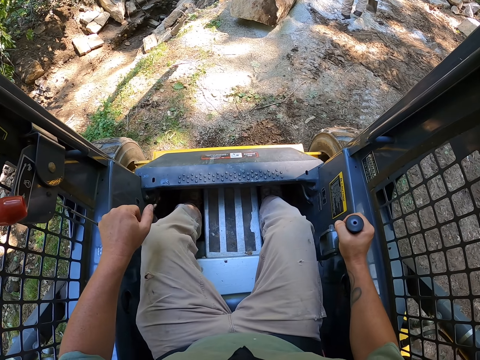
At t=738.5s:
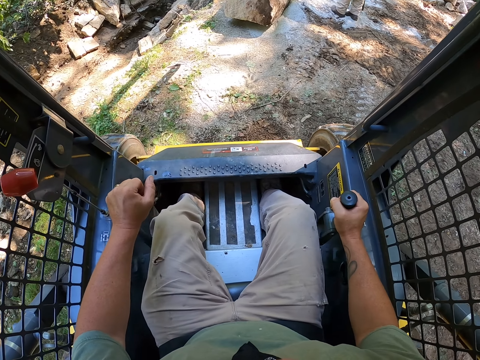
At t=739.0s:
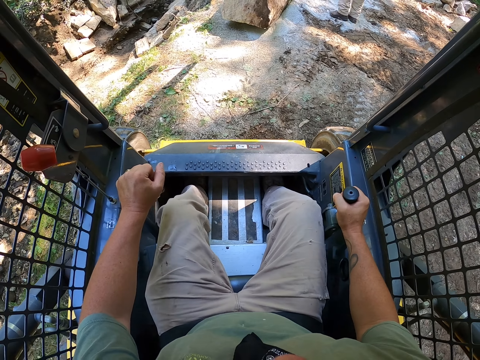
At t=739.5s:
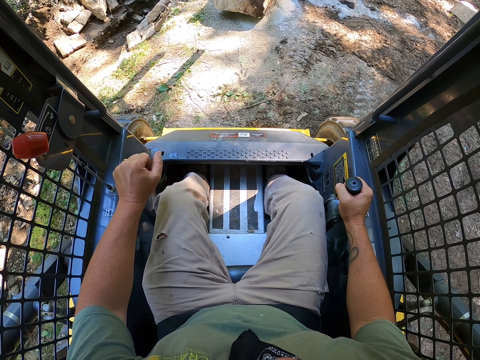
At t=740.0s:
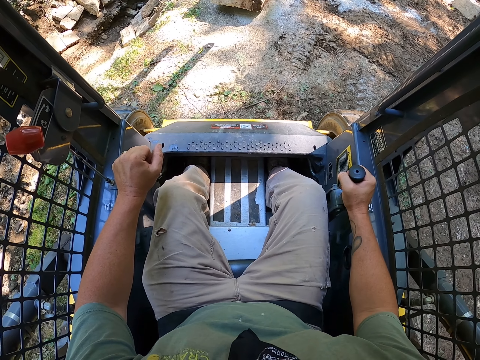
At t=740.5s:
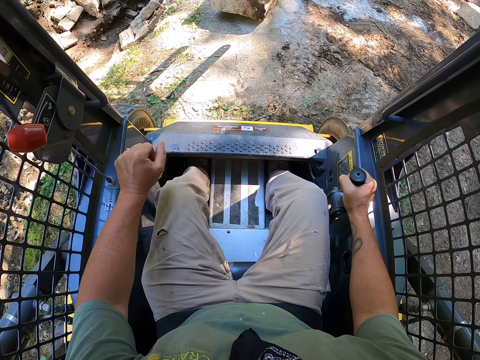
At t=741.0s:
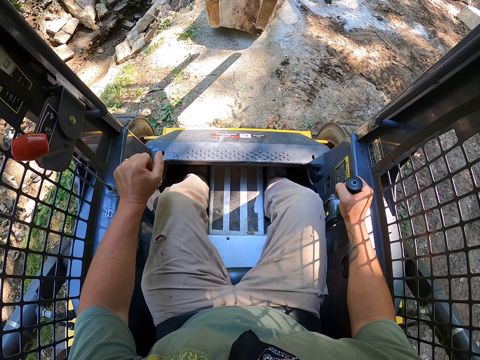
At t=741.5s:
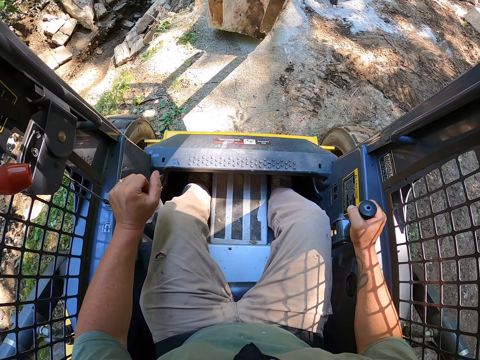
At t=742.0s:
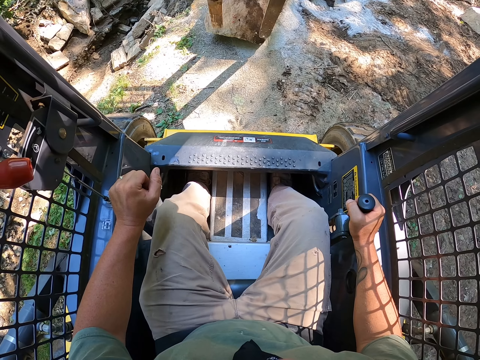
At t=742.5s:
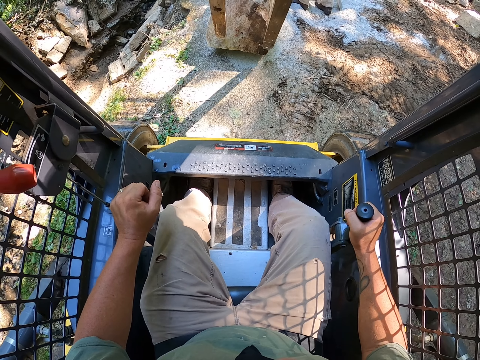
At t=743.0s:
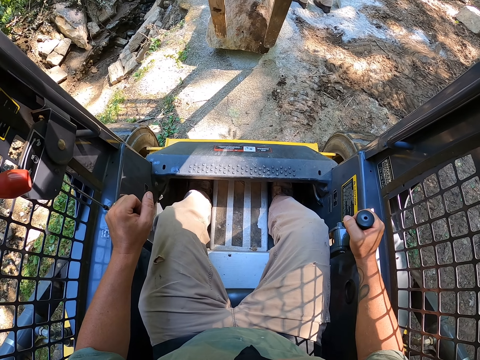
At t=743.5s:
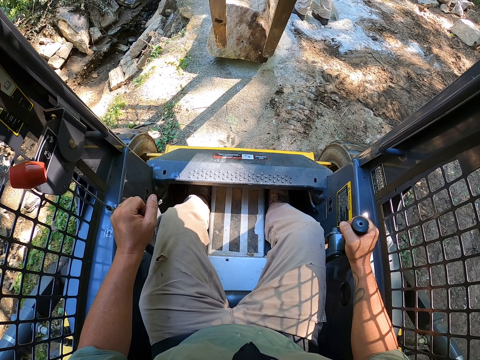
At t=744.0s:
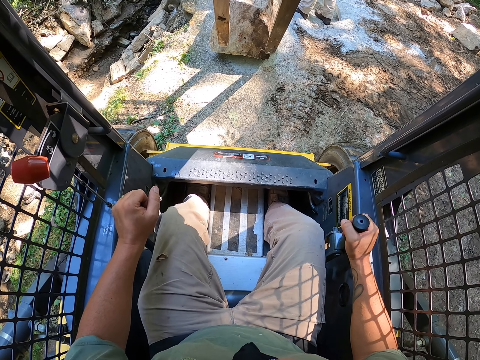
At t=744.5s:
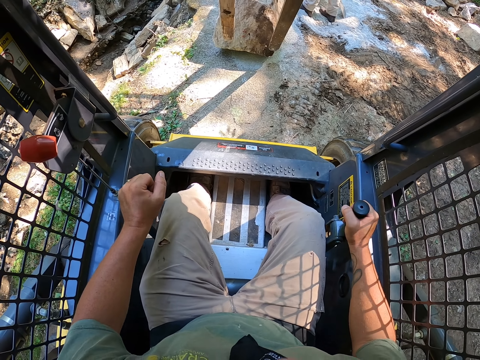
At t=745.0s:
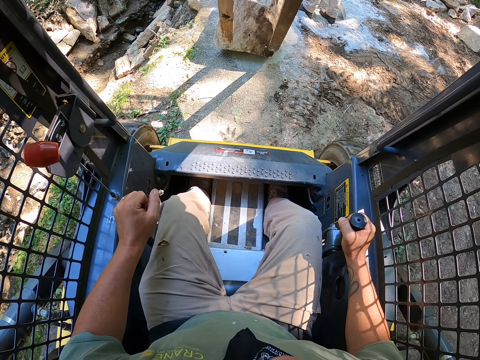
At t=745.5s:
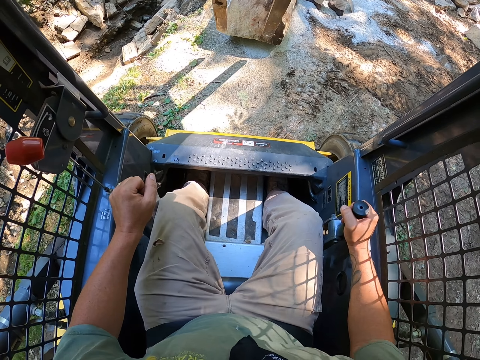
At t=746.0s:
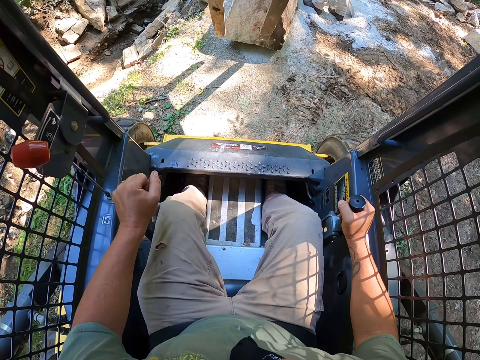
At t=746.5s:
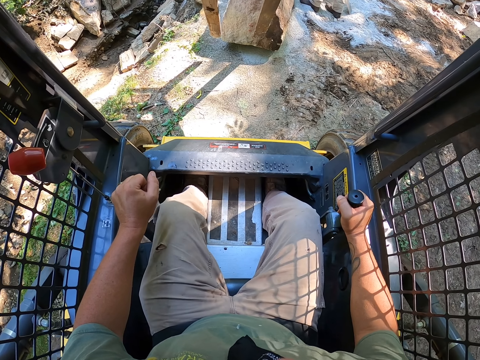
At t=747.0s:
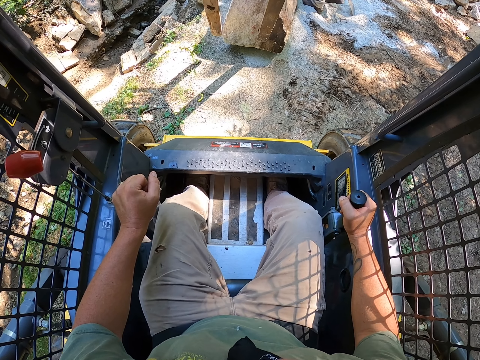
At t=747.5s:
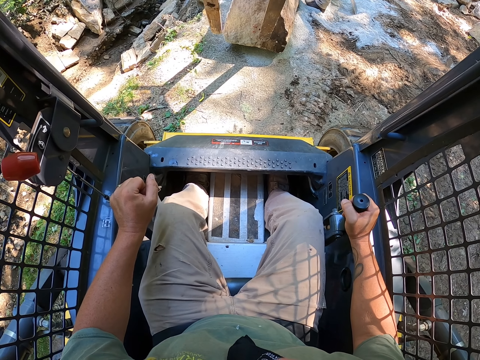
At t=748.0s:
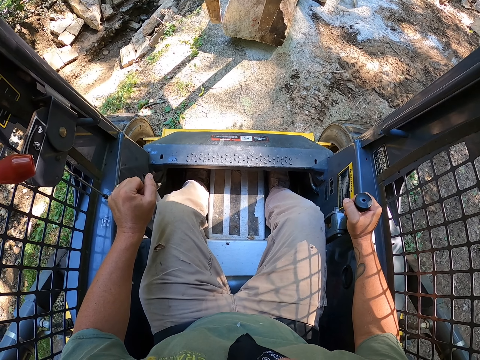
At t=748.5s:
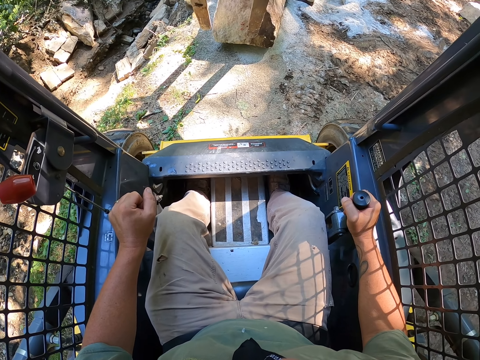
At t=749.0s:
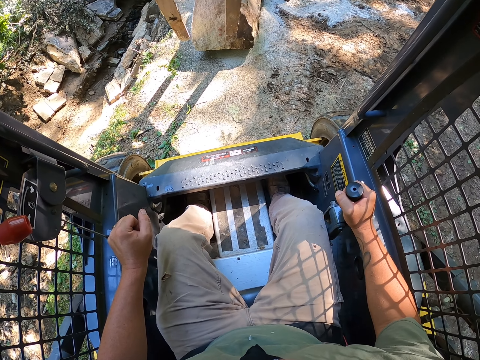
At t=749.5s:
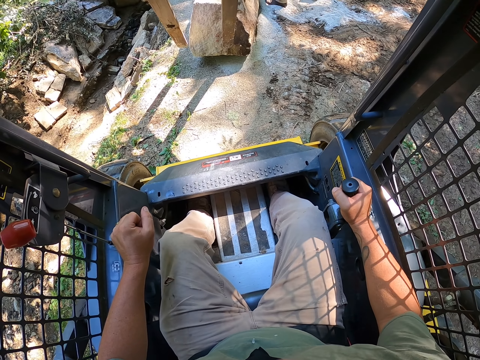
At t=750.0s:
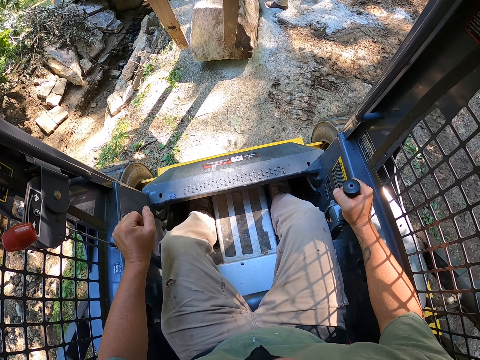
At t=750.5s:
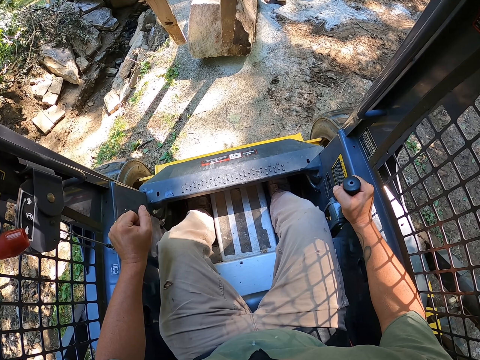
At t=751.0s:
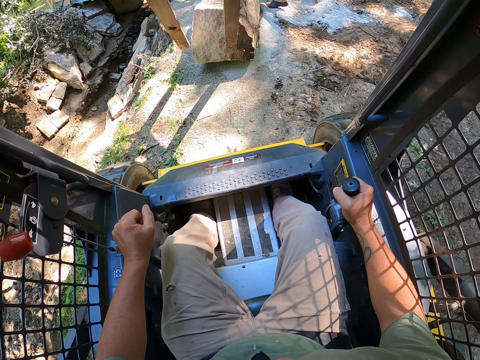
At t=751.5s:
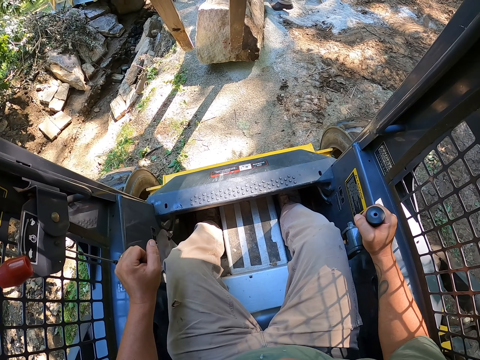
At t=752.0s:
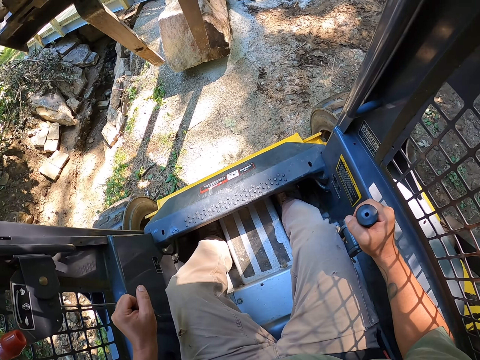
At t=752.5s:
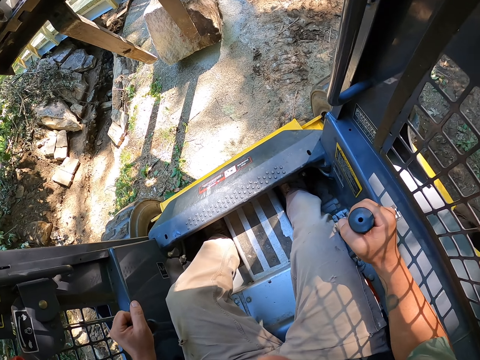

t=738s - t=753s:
The camera wearer pushes the rock. They move the rock.

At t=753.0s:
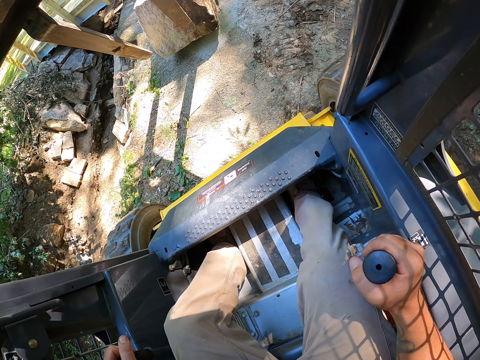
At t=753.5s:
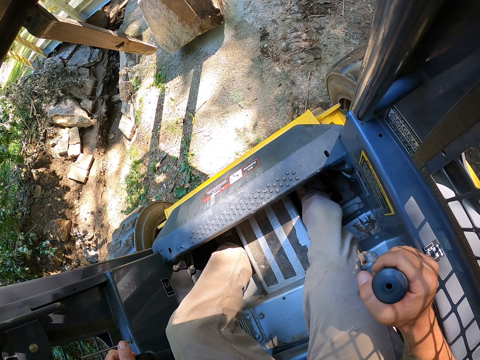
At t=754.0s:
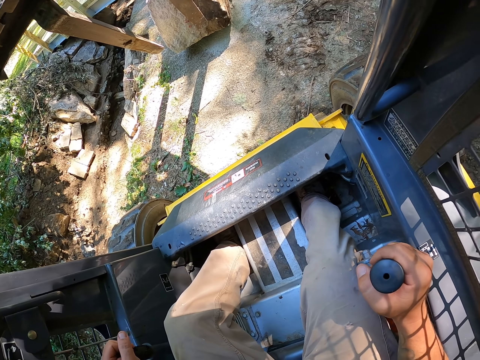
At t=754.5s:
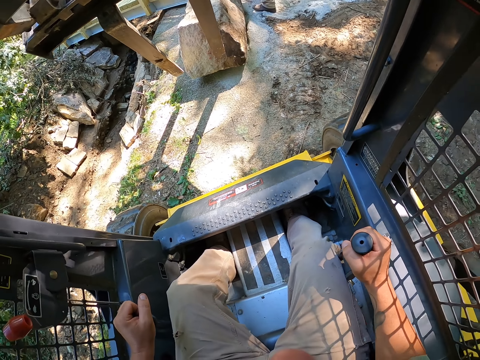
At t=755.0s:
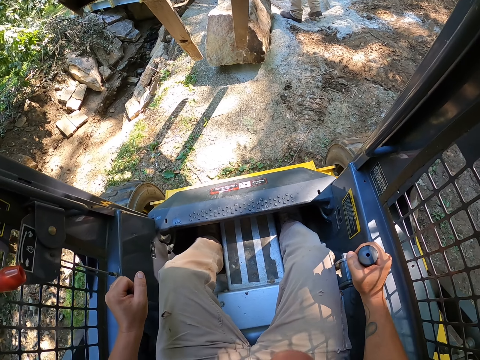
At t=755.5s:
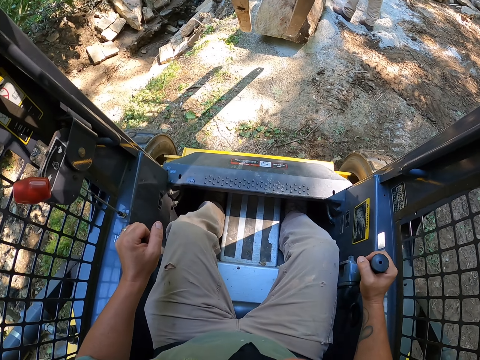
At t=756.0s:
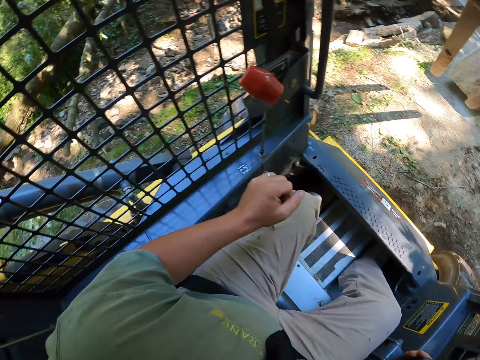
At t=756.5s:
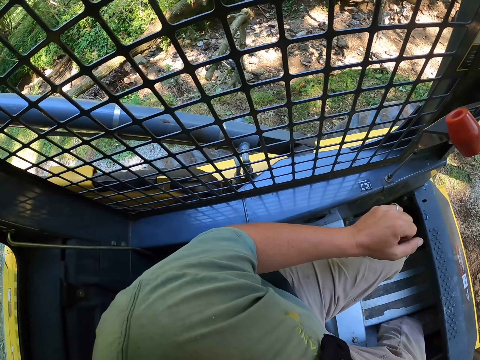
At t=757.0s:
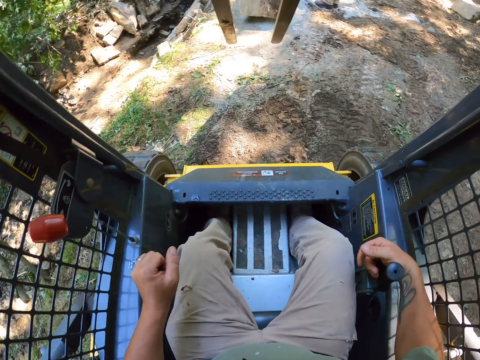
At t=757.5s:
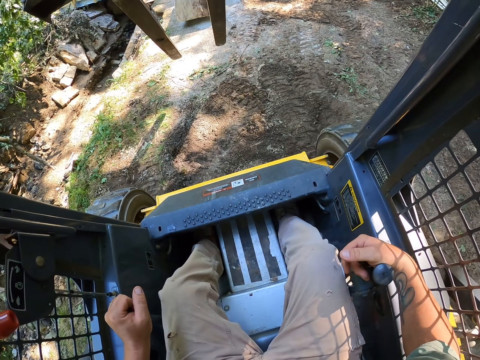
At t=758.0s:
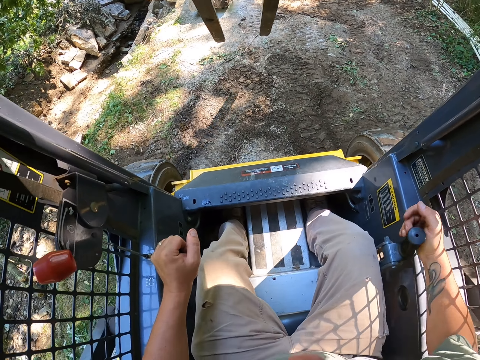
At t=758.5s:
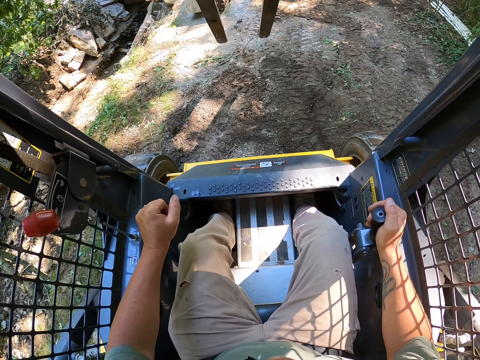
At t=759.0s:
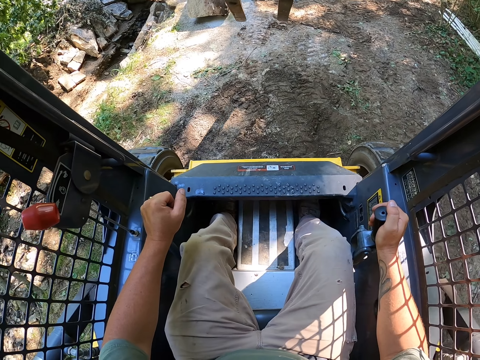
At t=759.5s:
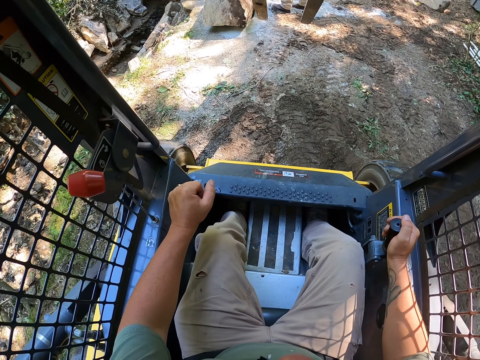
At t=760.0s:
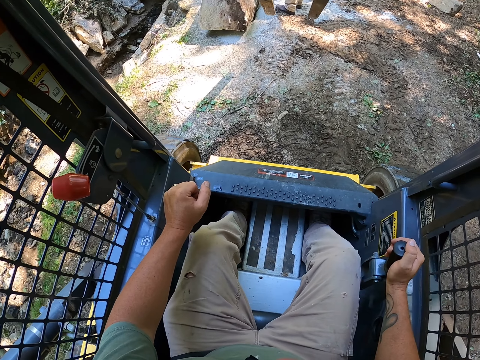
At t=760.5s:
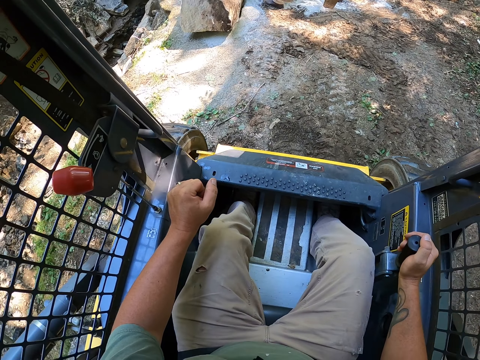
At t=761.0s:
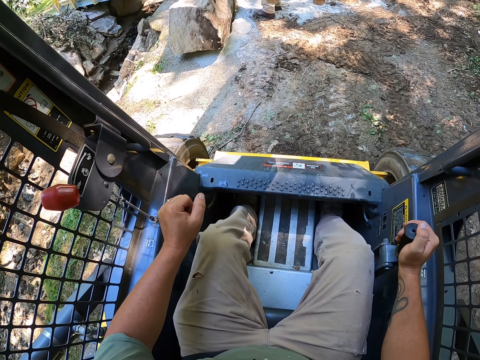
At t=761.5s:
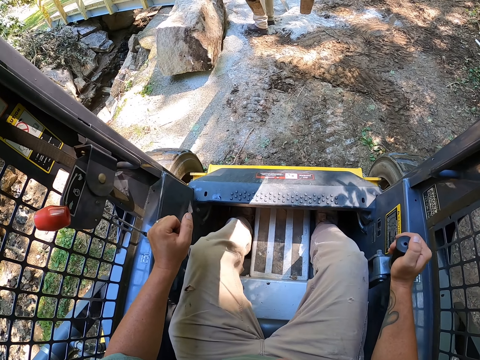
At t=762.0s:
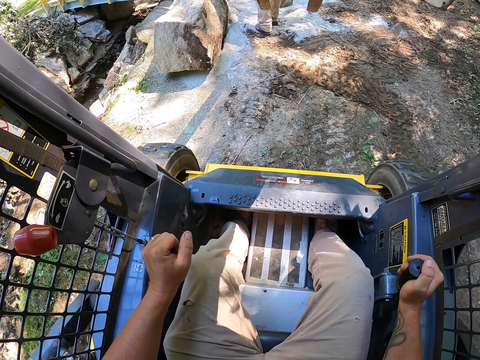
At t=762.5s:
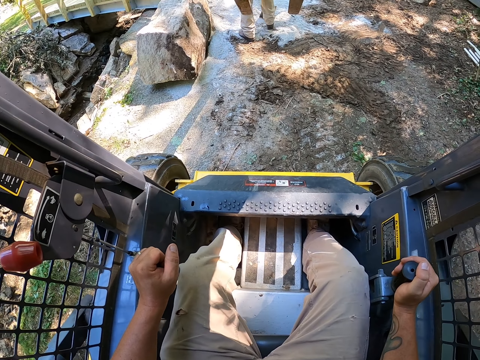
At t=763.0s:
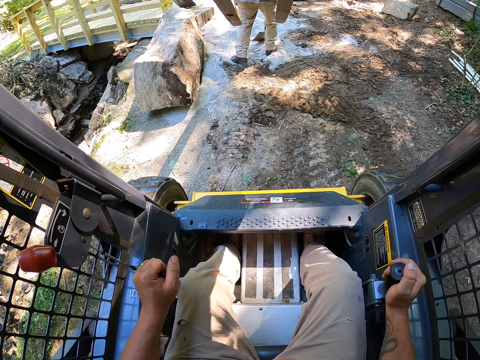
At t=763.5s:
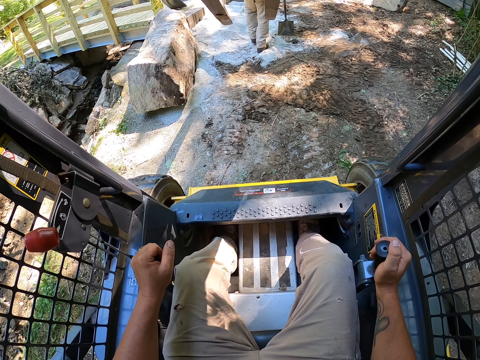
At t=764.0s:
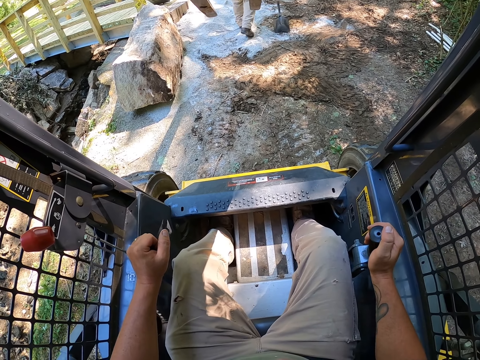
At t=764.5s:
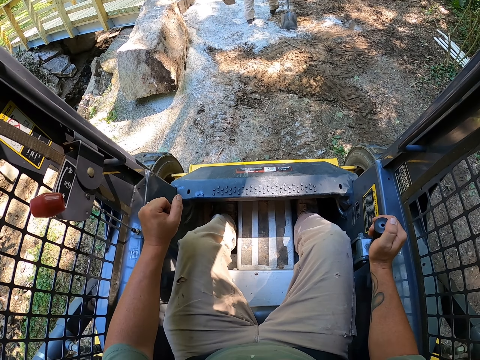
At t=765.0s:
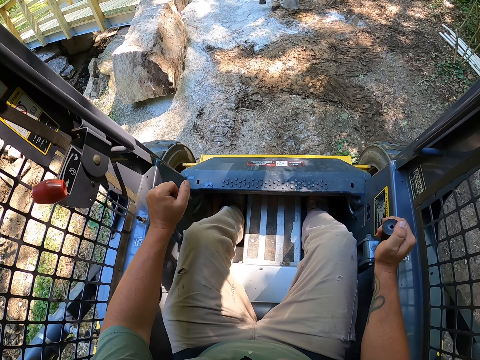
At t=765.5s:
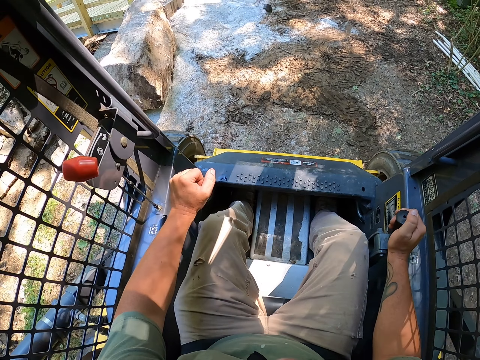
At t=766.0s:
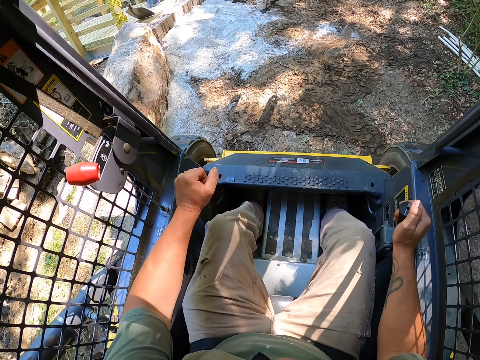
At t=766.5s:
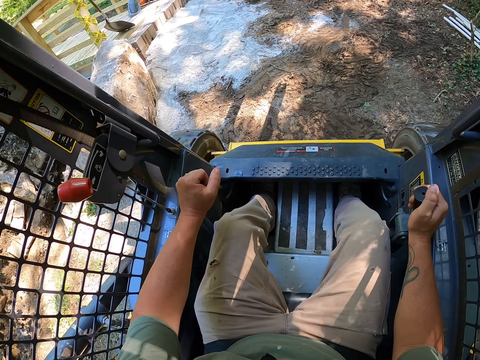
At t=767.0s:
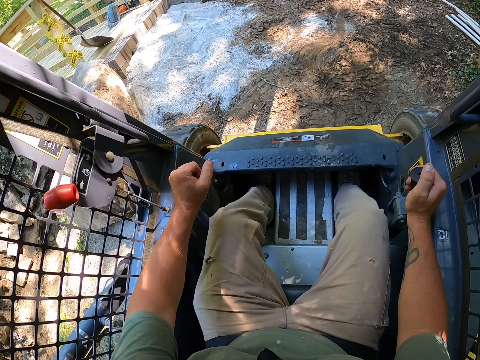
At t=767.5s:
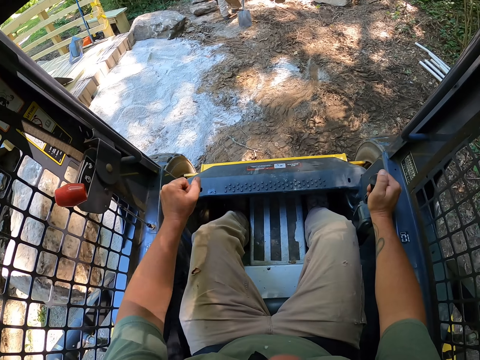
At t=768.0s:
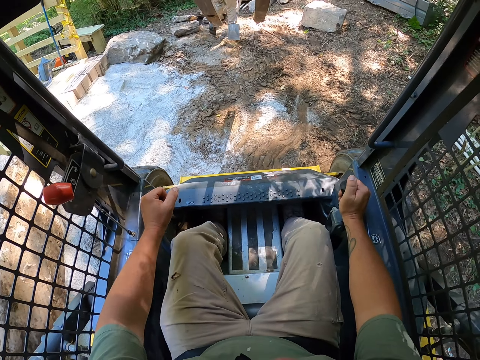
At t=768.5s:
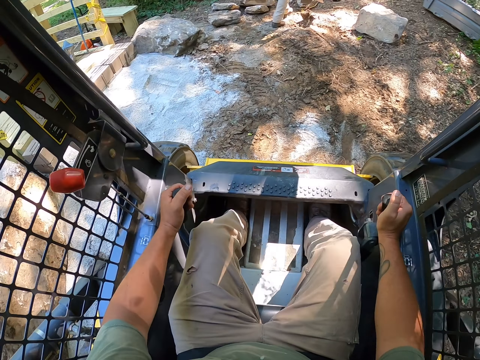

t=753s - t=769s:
The camera wearer operates the plant vehicle. They drive the forklift away.
